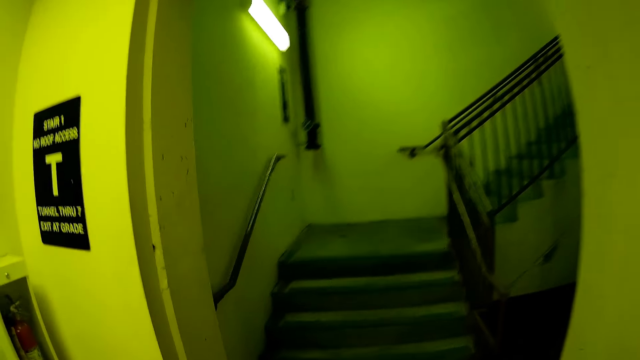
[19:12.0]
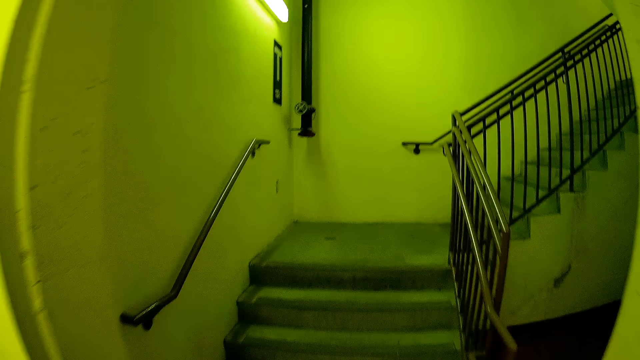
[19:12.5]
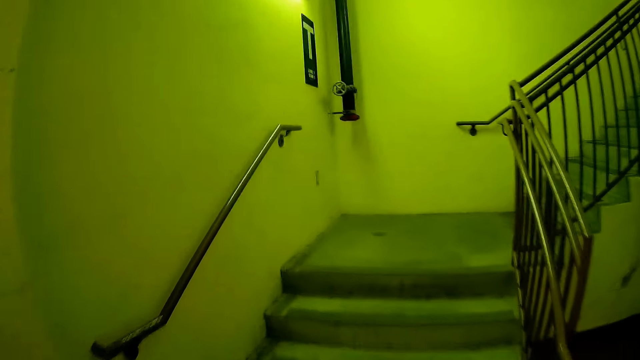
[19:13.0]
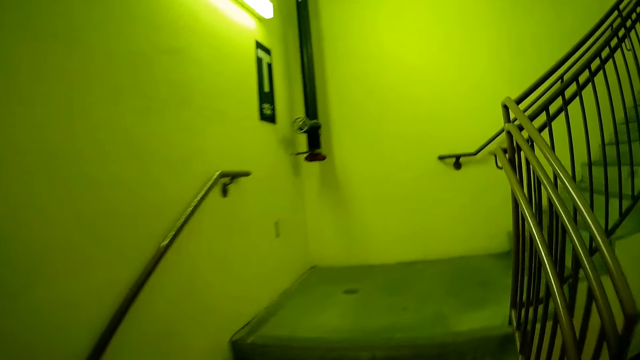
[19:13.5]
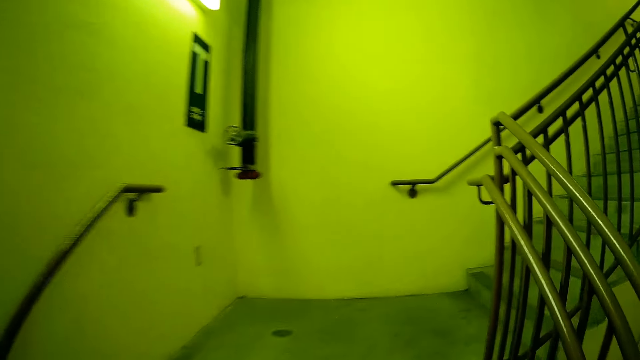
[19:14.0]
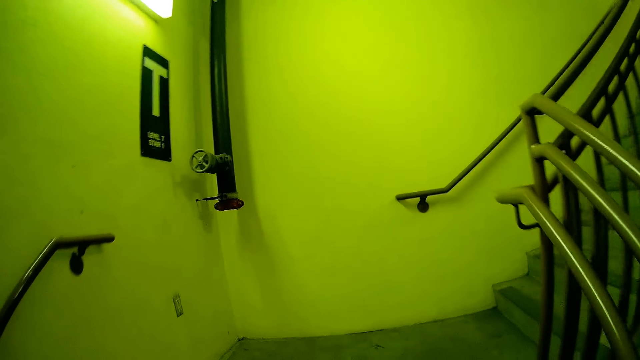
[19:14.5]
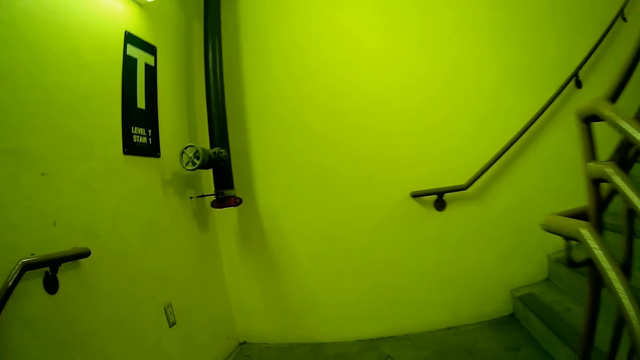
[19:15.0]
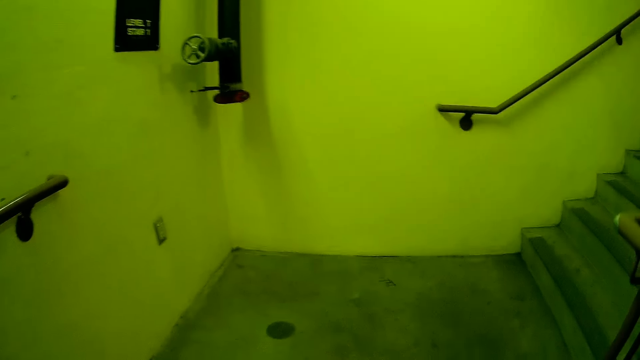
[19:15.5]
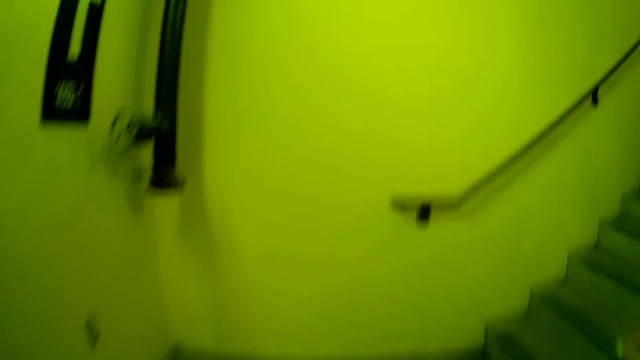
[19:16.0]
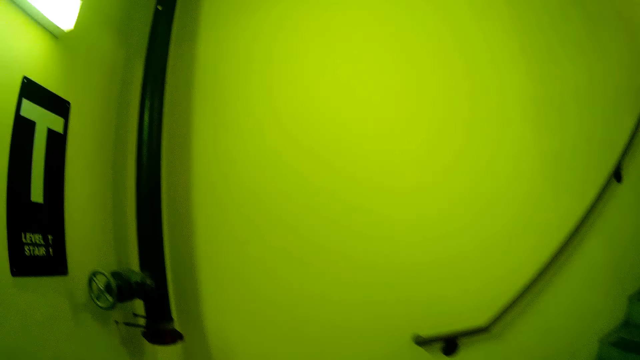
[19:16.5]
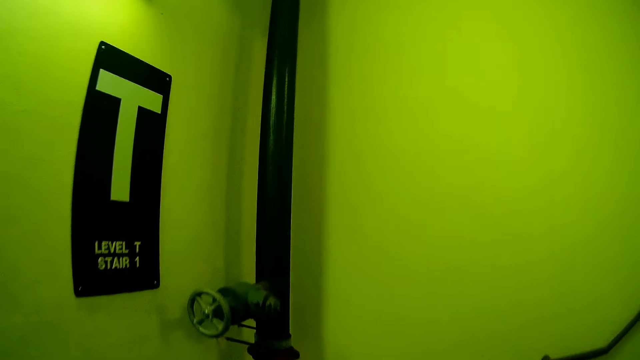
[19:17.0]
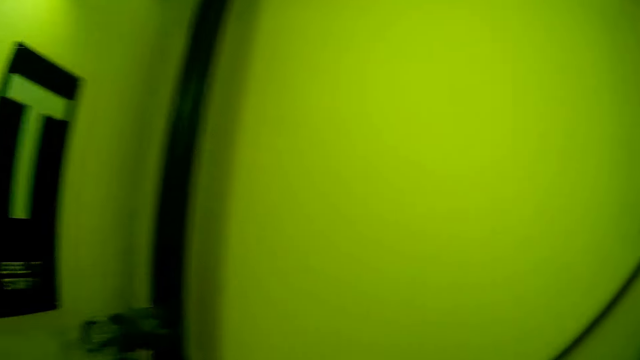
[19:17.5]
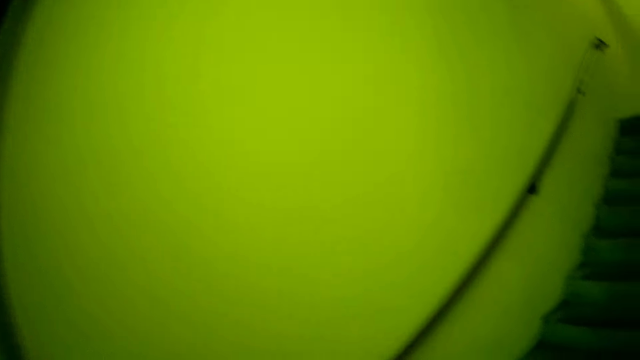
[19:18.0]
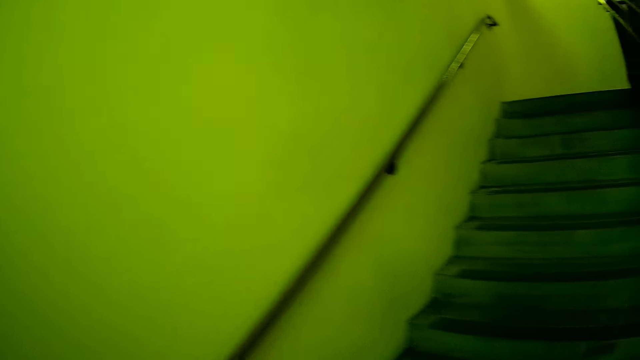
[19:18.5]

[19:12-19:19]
The camera wearer walks up a flight of stairs.

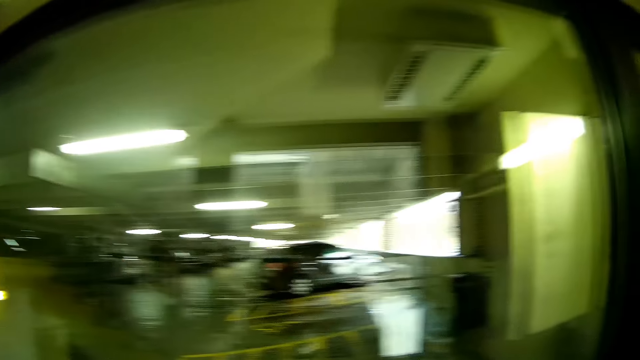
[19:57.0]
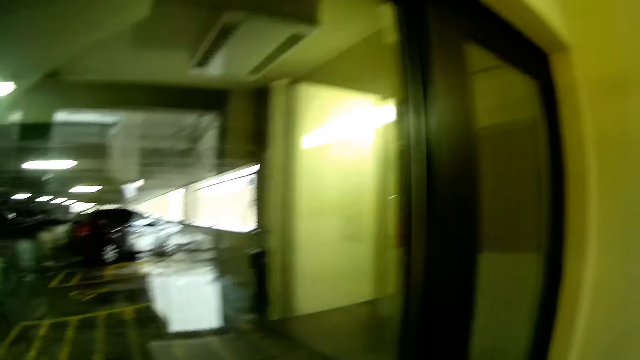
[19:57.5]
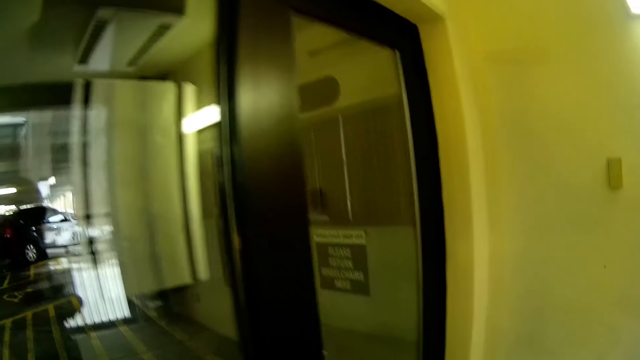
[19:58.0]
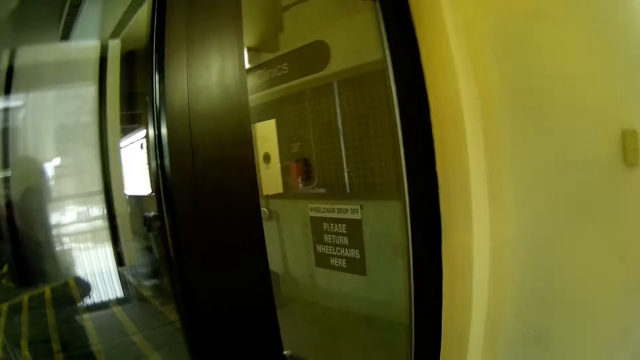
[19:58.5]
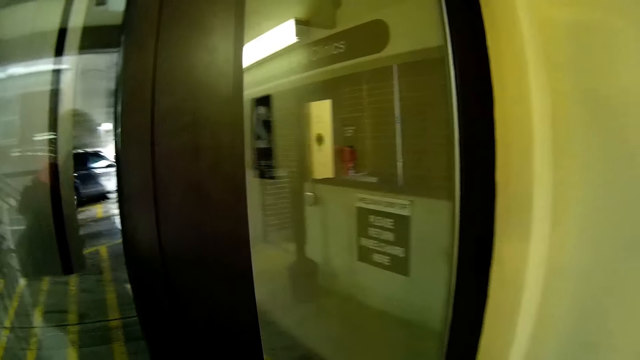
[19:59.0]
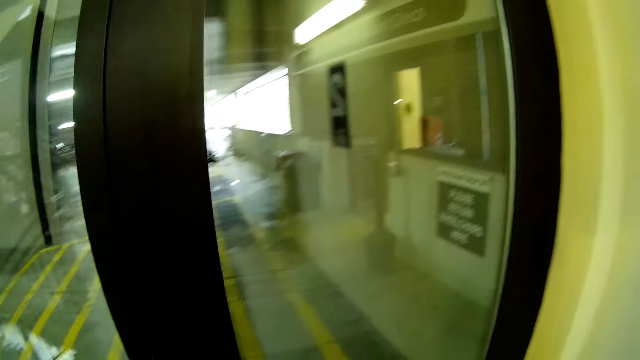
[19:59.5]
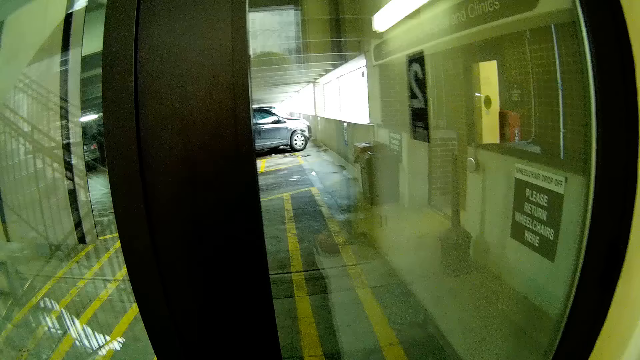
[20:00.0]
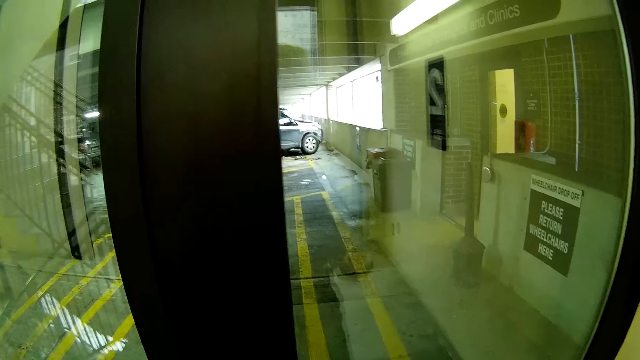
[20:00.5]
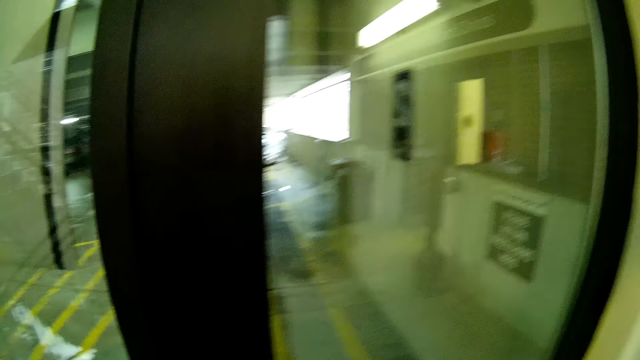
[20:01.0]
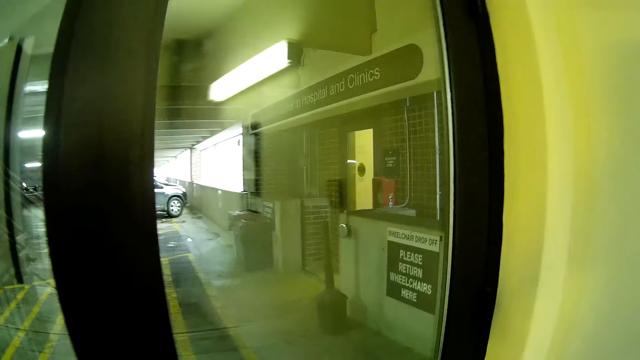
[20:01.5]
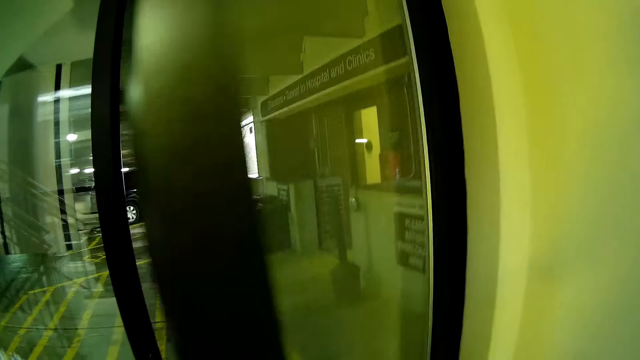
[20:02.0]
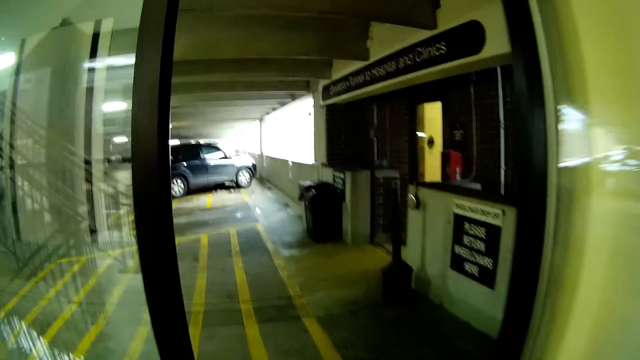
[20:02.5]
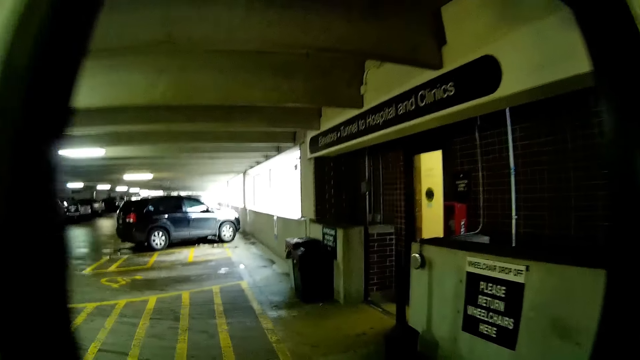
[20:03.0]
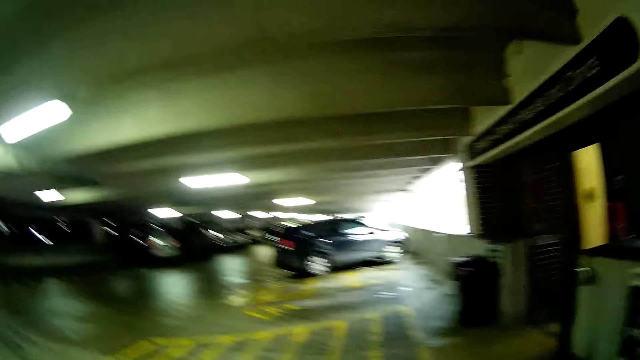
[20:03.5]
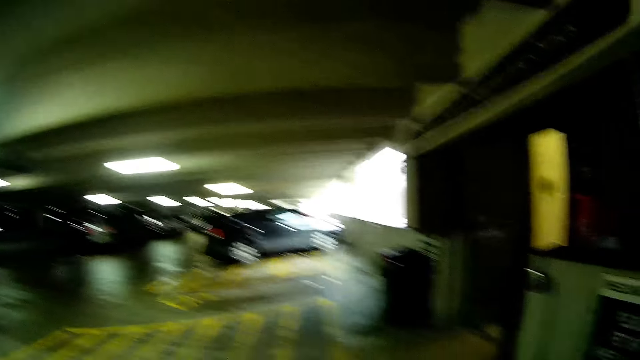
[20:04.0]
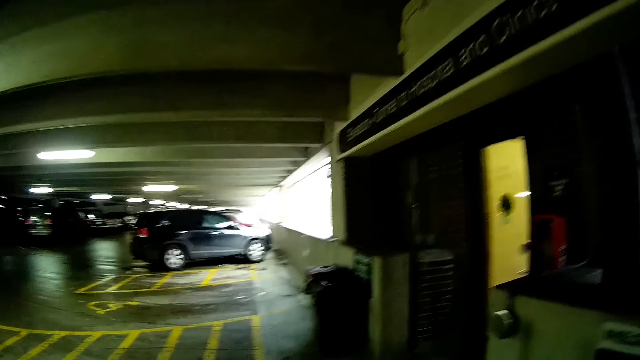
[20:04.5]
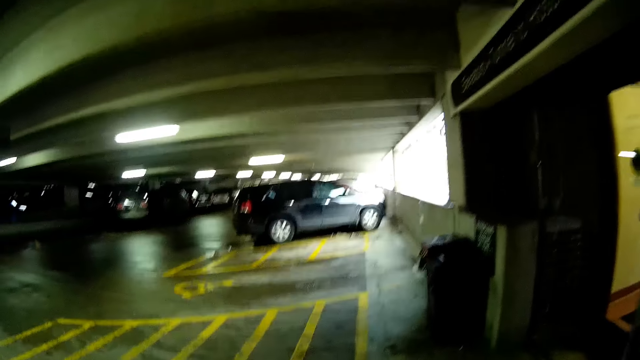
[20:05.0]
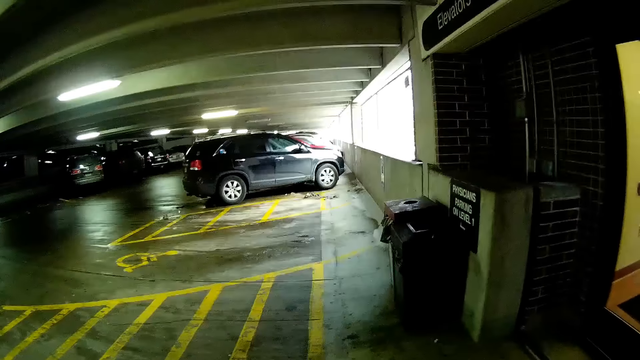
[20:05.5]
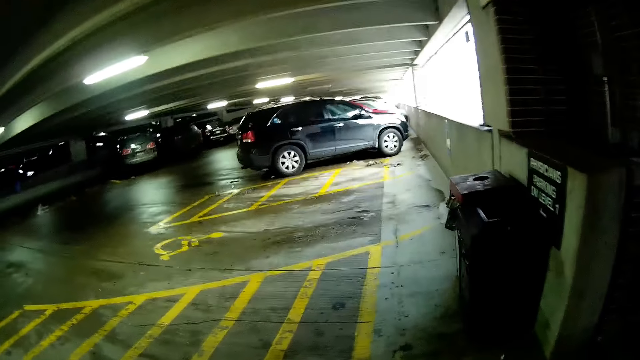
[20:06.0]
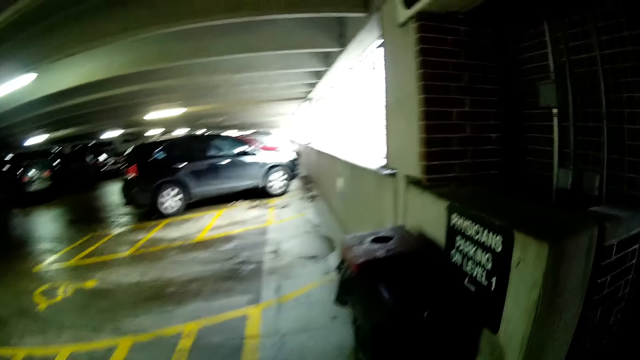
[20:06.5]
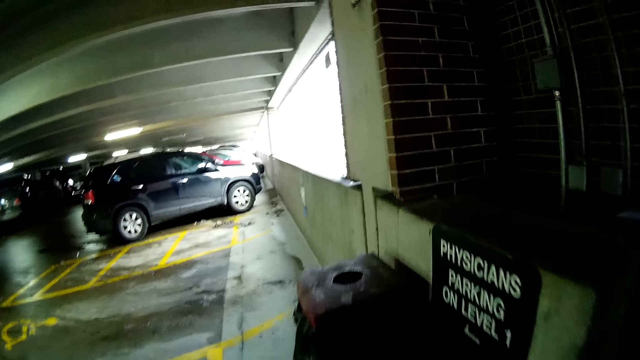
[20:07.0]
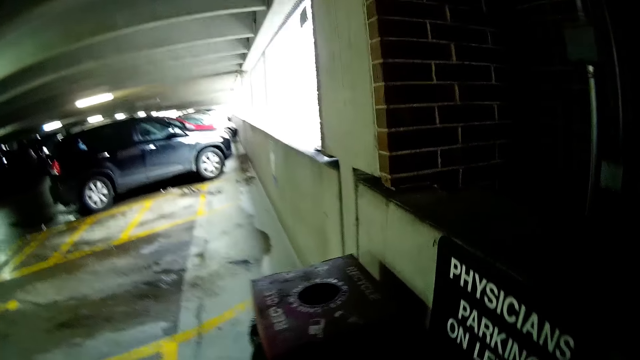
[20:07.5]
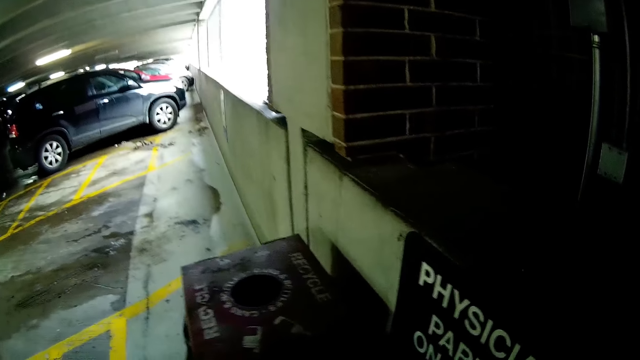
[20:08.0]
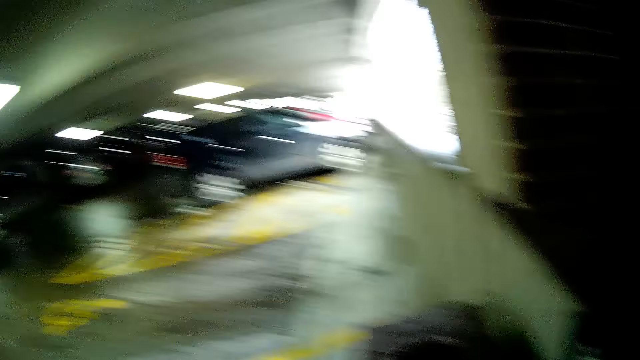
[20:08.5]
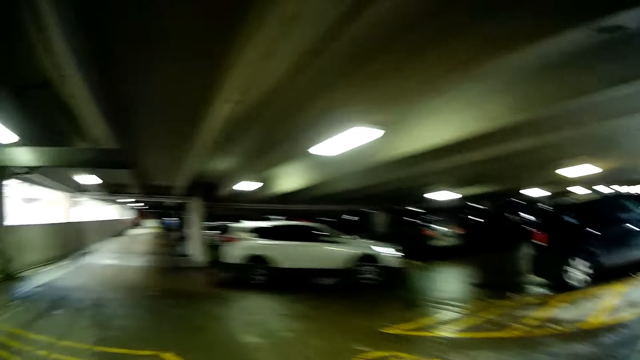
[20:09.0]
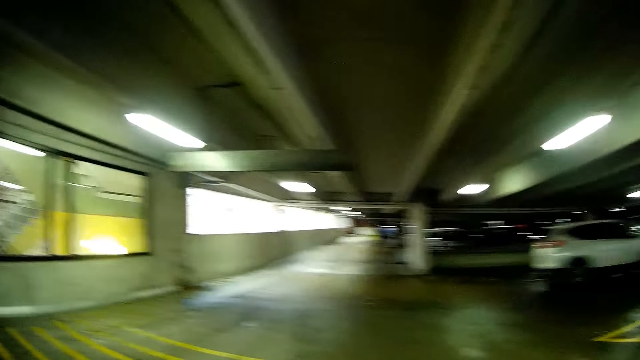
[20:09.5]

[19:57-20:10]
The camera wearer opens a door with his right hand. He walks into a car park or garage. He walks in the garage. A white car drives past the camera wearer.
